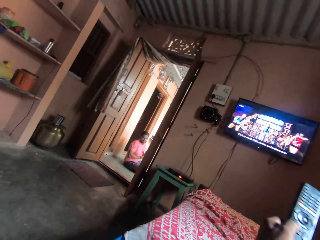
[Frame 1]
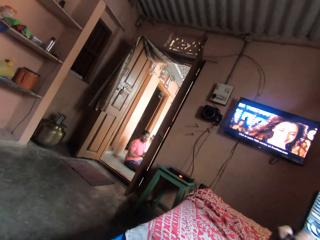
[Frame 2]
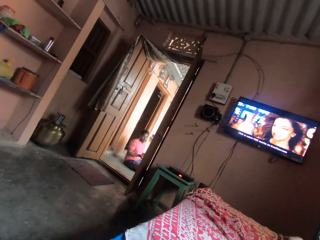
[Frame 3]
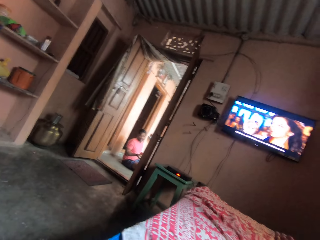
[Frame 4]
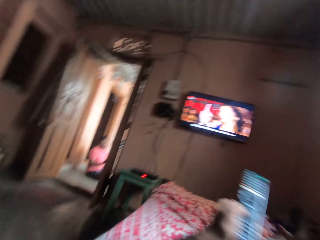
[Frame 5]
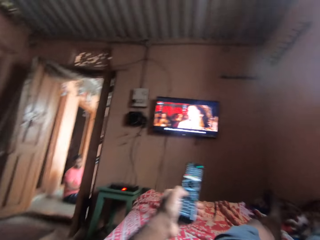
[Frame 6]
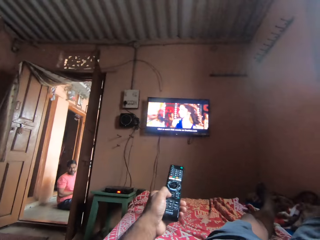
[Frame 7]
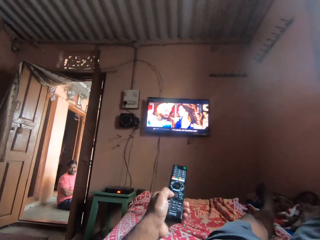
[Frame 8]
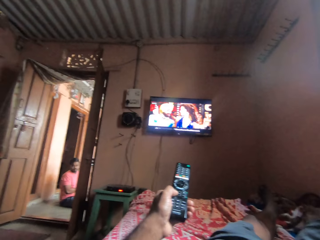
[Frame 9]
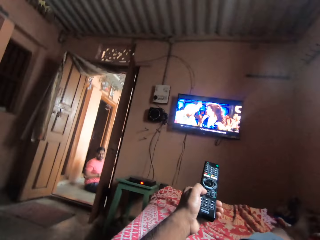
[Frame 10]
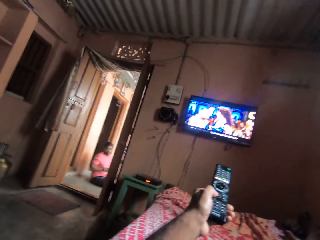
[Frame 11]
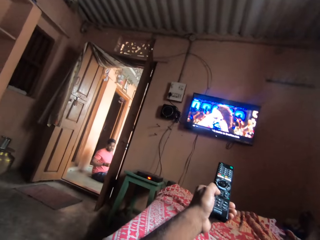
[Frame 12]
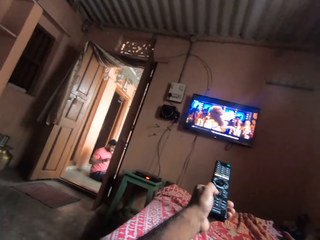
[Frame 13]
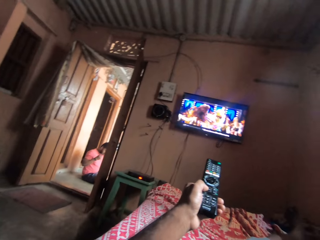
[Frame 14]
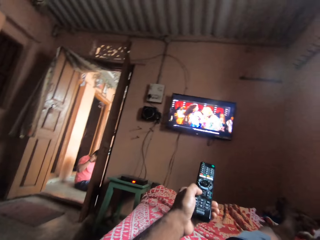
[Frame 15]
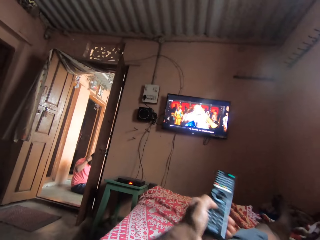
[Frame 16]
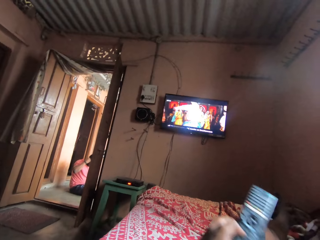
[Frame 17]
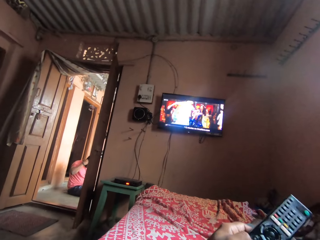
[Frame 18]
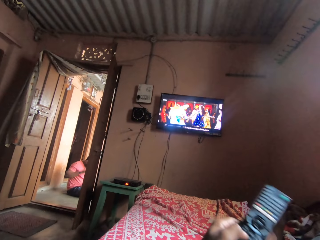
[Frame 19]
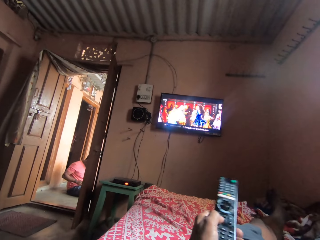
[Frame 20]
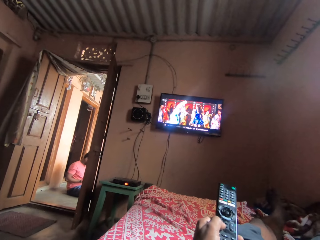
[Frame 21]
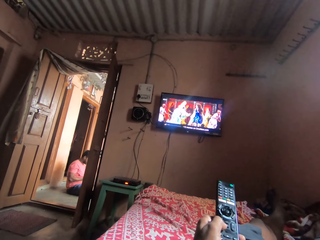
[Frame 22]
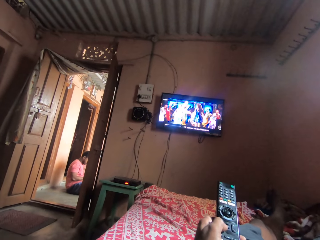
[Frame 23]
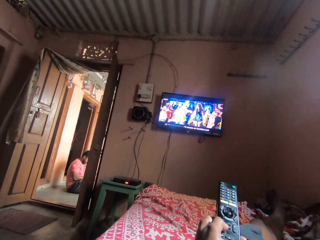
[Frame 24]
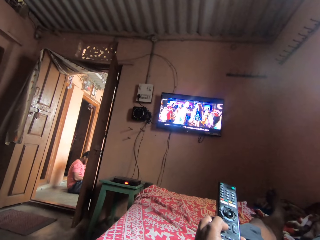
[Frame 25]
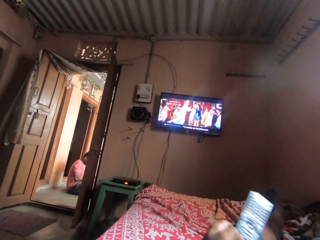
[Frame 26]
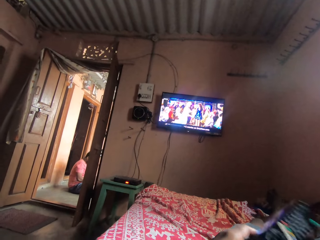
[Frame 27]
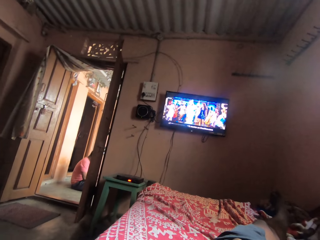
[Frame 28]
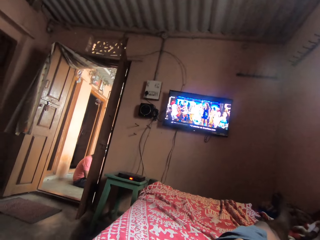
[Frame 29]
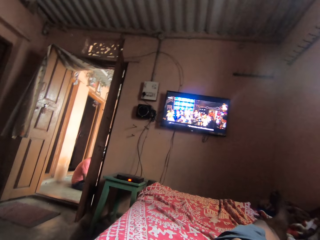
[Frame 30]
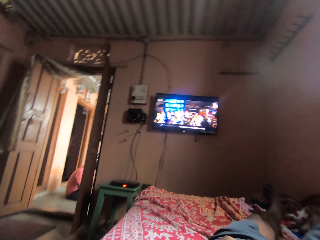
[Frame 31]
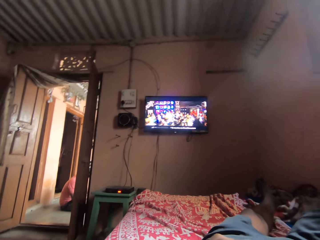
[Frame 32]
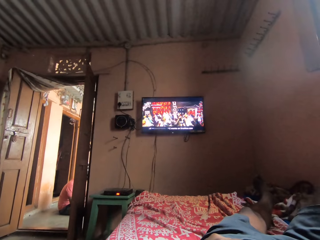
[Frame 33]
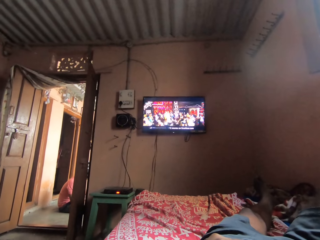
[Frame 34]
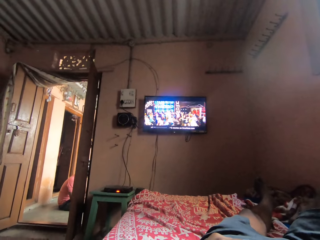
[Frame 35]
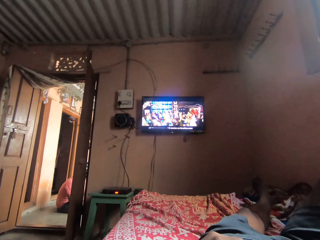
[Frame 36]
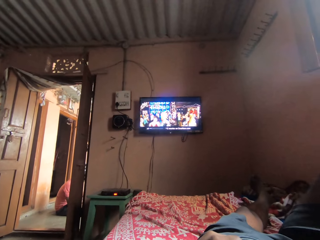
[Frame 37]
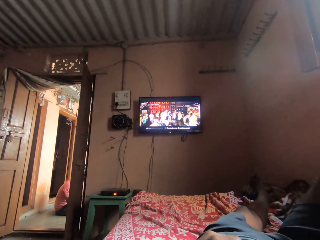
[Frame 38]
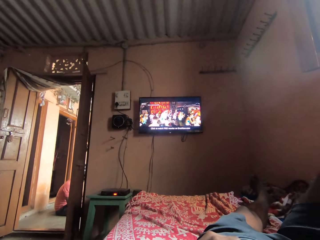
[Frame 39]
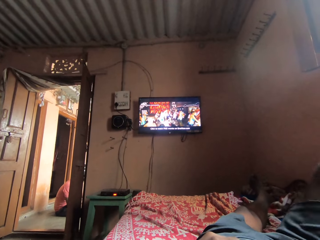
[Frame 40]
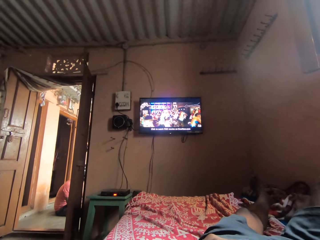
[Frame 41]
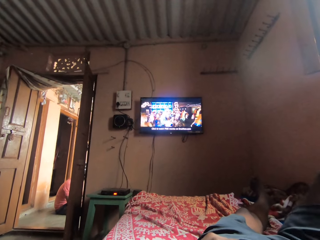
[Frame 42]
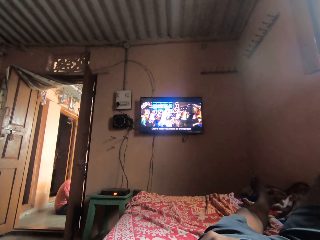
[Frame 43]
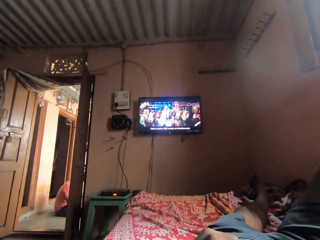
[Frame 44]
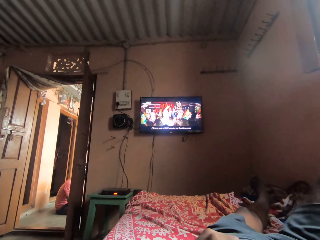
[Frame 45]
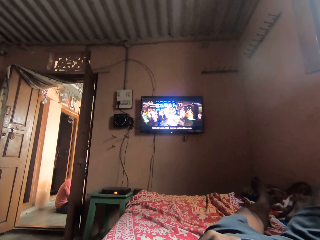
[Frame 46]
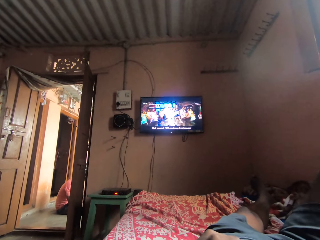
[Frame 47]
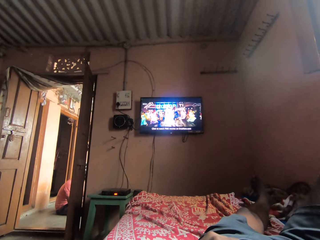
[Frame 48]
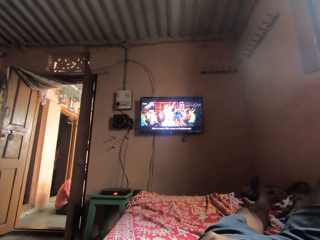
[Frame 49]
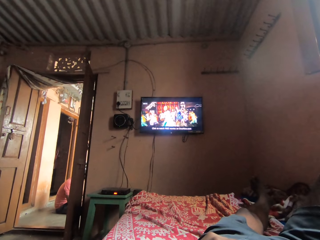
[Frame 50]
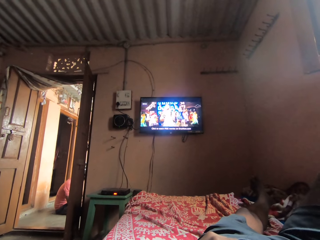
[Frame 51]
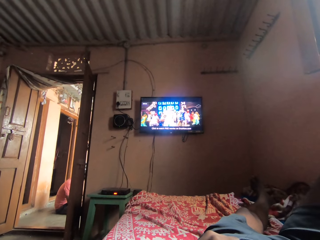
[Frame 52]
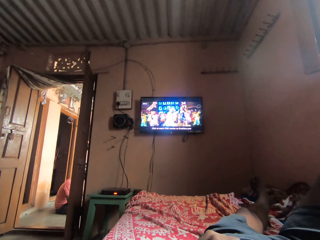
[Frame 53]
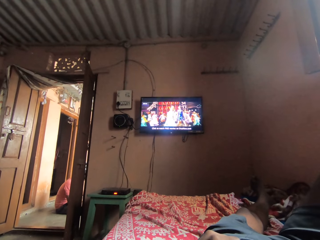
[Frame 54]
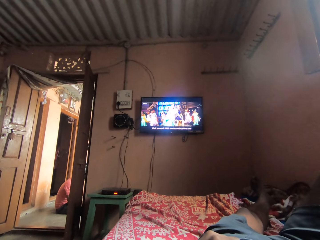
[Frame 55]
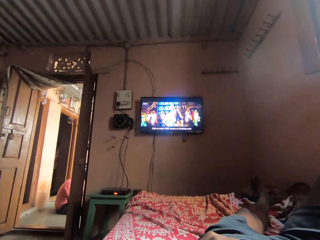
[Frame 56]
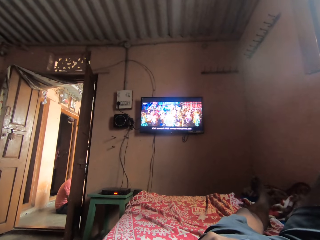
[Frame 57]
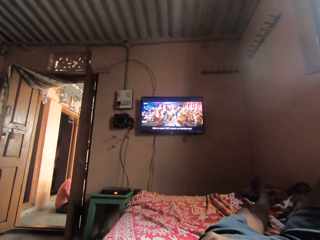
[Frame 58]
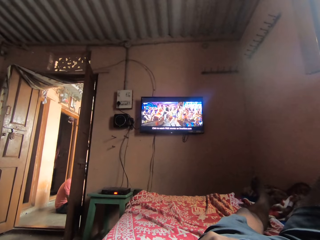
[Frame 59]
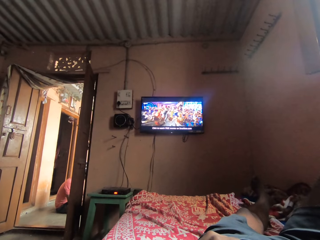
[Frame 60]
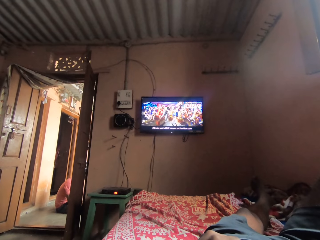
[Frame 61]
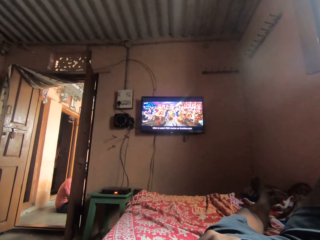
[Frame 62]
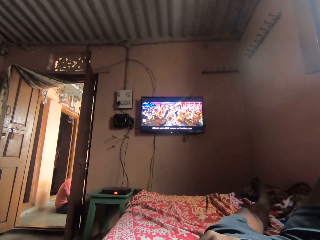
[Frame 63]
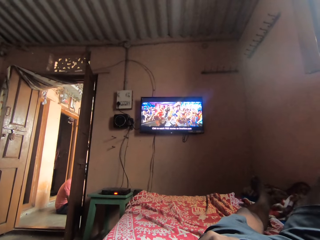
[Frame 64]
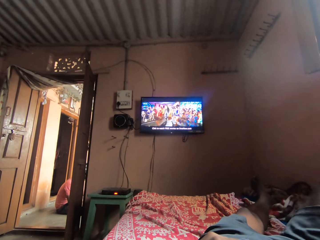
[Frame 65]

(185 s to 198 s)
The camera wearer communicates. They take a remote control. They adjust something in the TV with the remote. They operate the remote control. They put the remote control on the bed. They watch the TV in the bedroom.

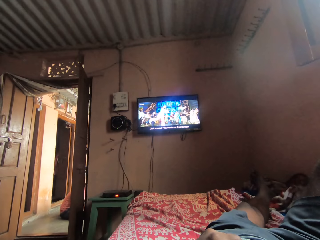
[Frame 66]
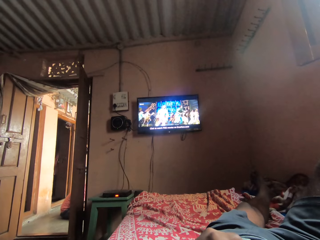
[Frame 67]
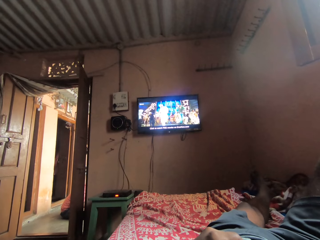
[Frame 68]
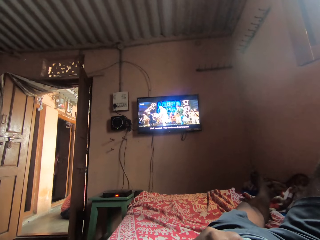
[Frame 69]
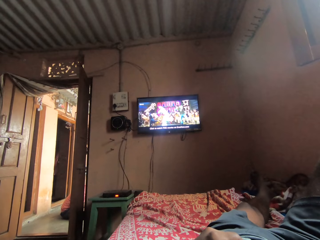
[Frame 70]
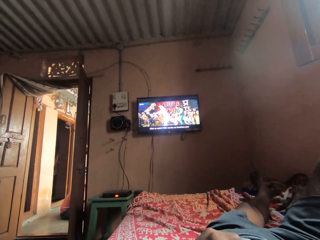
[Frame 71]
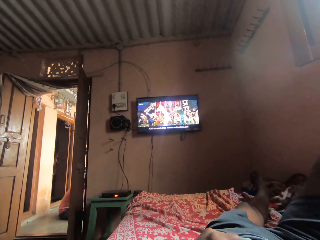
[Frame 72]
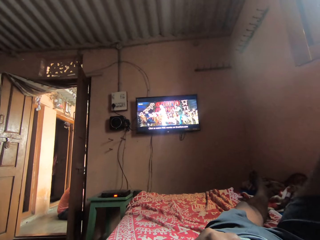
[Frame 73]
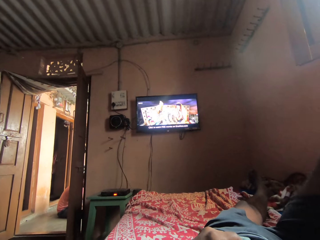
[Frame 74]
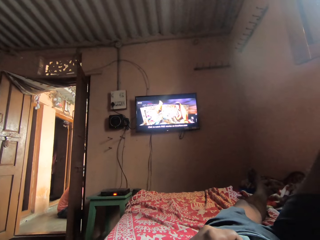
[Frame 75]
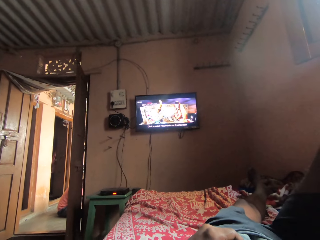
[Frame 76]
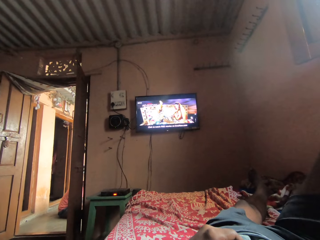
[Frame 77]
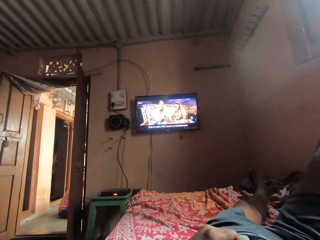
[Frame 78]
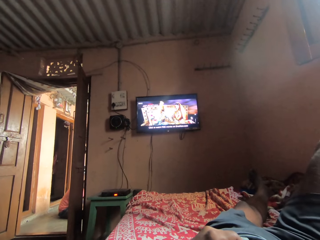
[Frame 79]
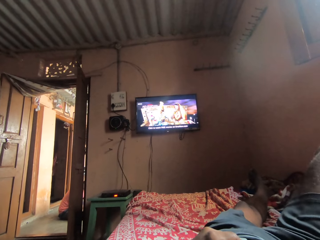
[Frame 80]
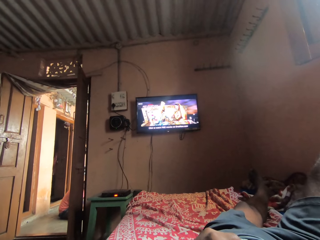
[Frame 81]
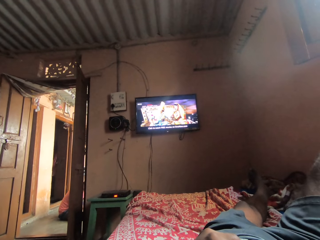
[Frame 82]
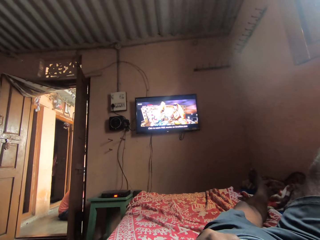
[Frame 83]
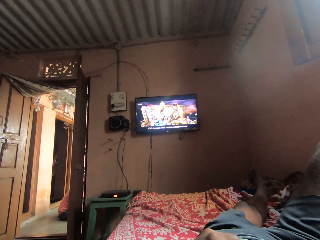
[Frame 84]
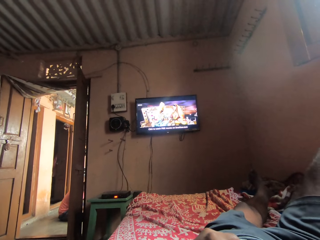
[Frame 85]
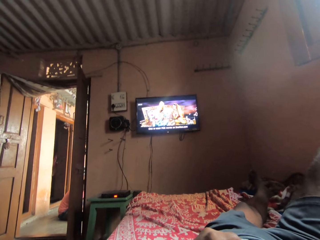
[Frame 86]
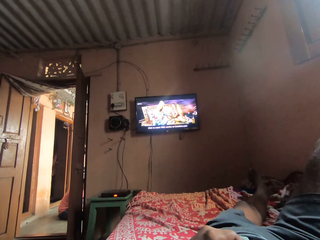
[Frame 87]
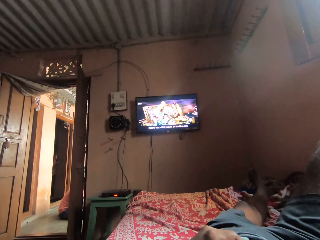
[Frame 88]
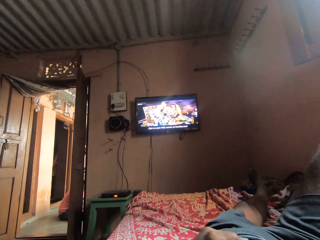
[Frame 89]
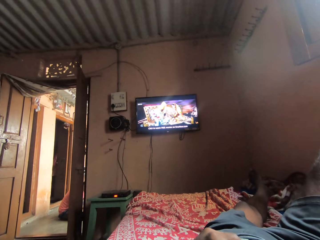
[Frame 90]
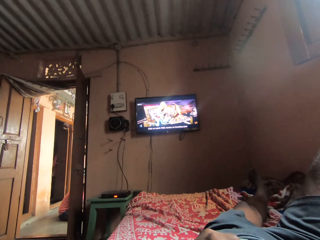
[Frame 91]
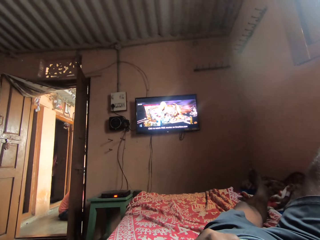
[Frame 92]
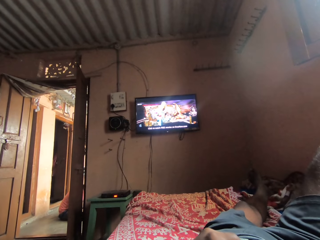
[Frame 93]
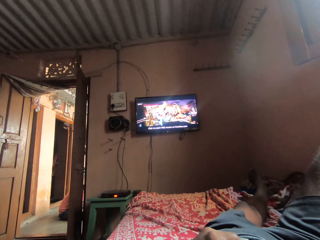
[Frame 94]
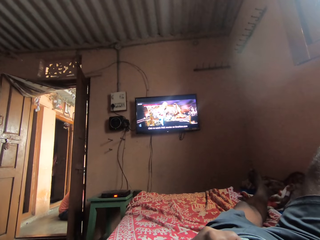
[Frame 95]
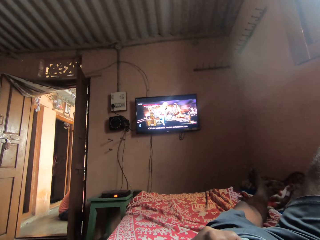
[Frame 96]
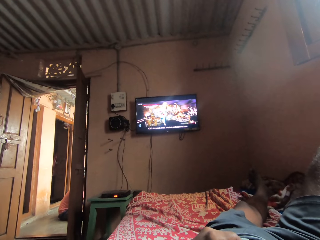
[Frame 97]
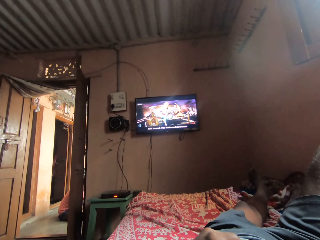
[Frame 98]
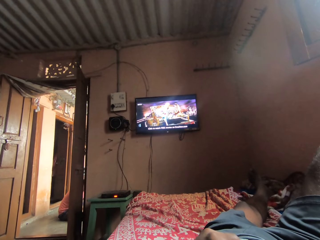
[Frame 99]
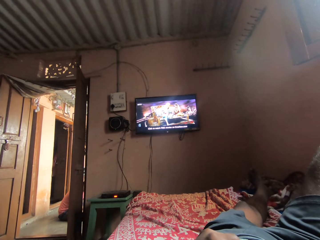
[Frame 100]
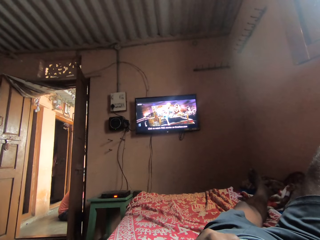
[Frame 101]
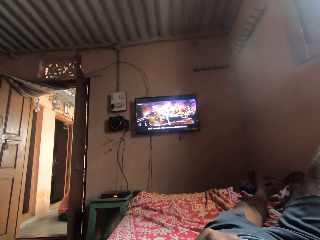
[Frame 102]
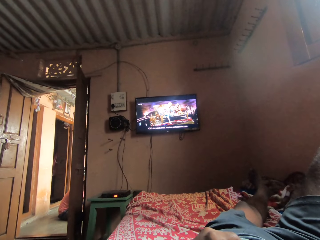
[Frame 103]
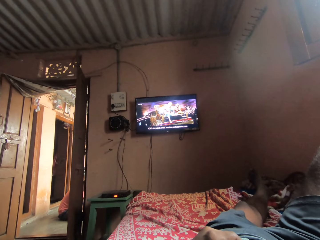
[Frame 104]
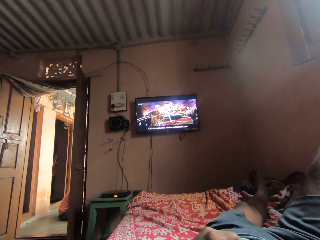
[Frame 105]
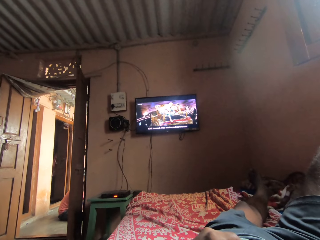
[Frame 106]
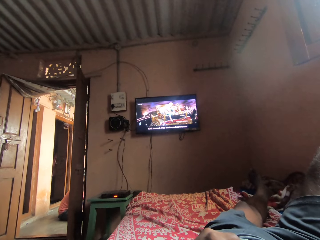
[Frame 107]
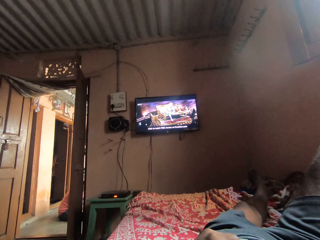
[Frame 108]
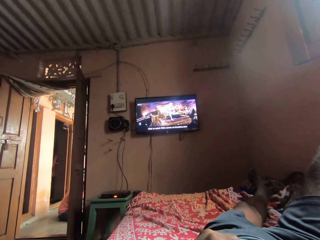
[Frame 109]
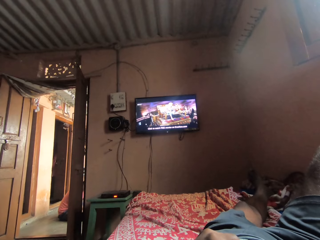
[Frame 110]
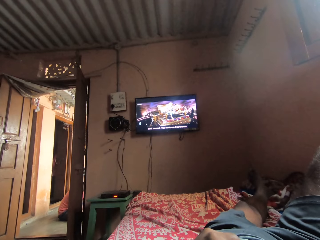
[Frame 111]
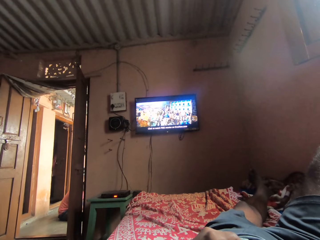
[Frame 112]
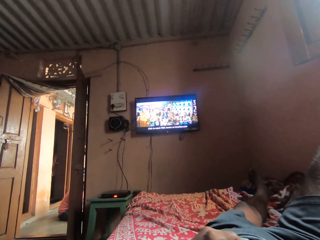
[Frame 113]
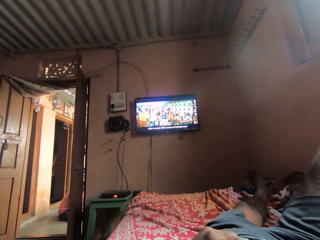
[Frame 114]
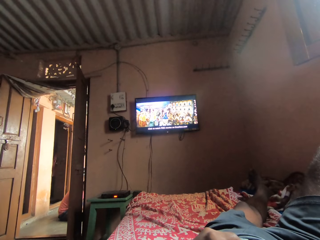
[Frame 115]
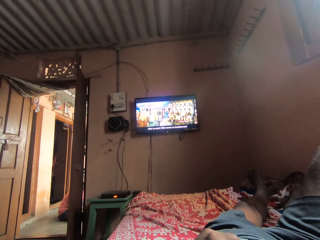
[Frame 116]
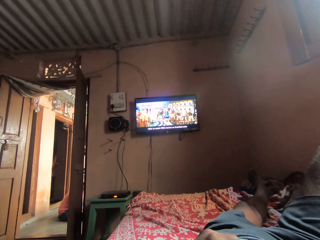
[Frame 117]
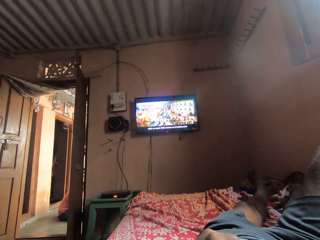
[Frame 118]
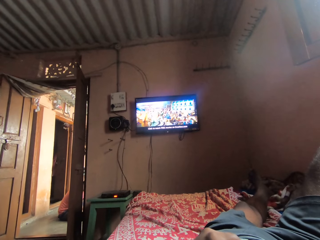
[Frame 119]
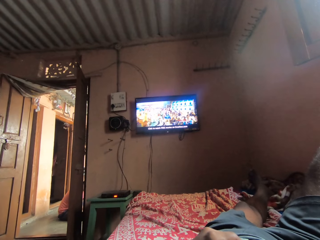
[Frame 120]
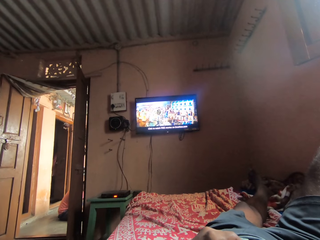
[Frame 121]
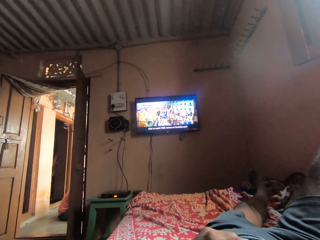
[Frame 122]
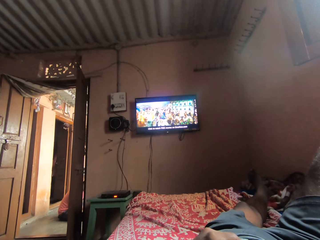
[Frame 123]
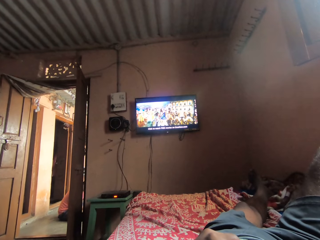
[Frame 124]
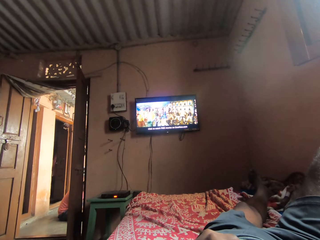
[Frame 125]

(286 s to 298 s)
The camera wearer puts his legs up. He shakes the right leg. He watches a television.
